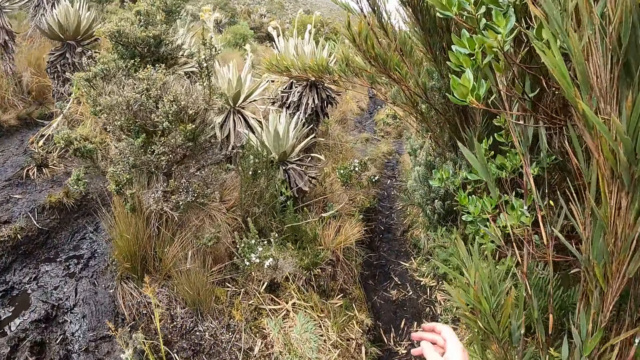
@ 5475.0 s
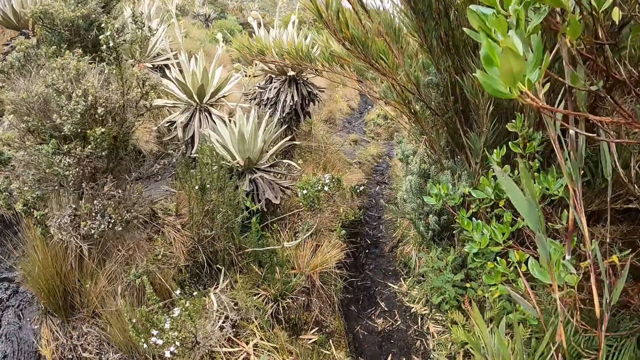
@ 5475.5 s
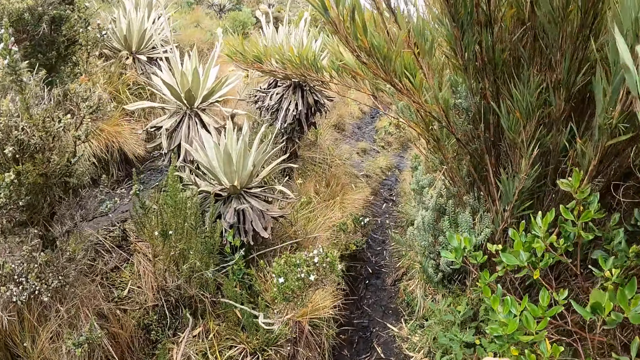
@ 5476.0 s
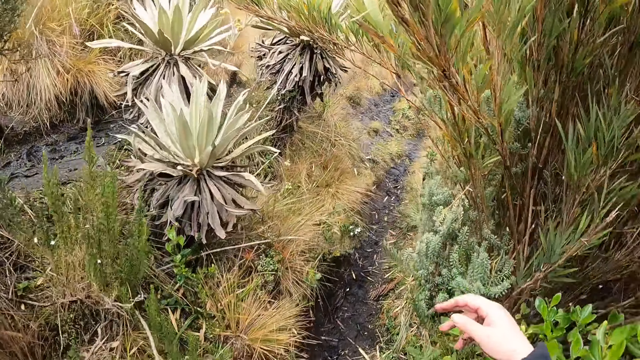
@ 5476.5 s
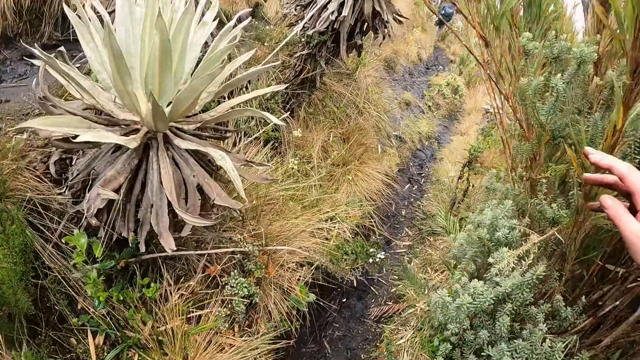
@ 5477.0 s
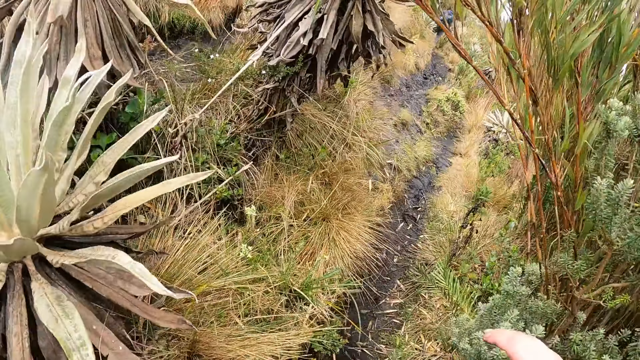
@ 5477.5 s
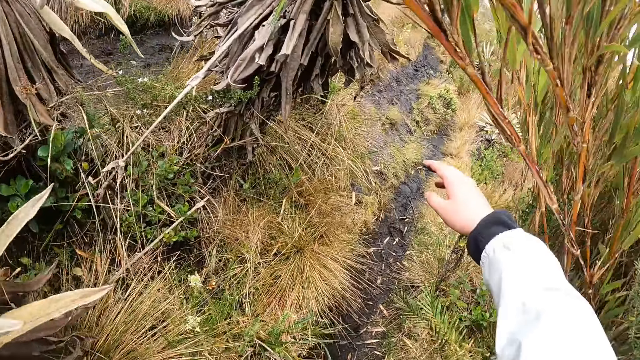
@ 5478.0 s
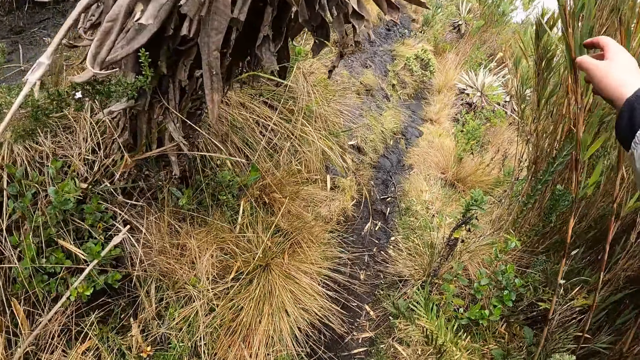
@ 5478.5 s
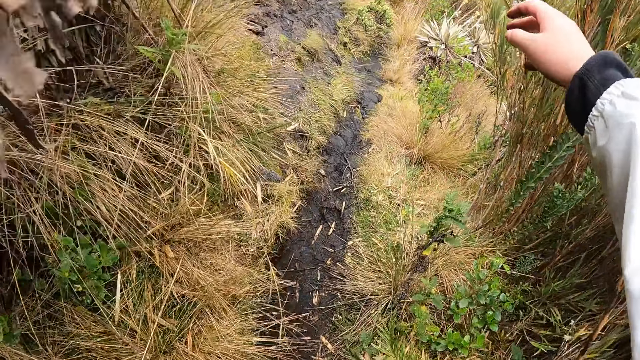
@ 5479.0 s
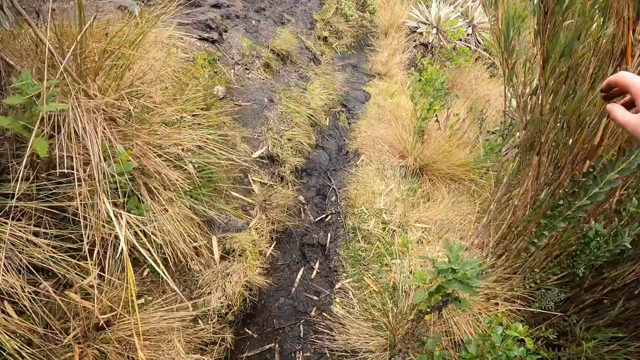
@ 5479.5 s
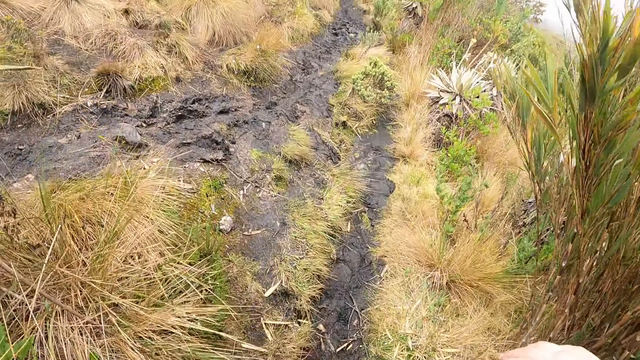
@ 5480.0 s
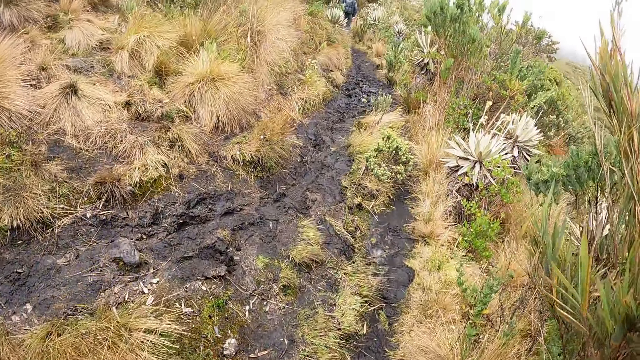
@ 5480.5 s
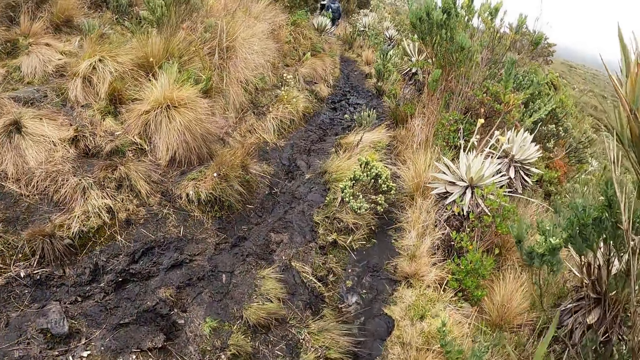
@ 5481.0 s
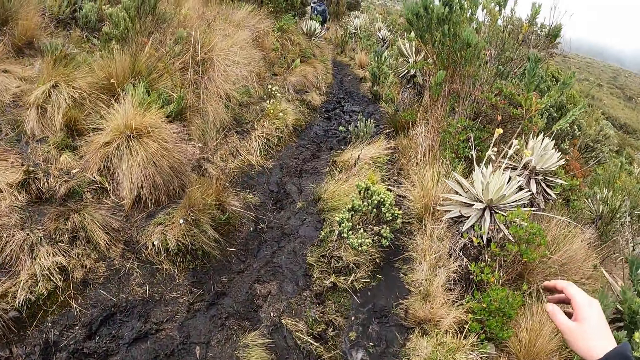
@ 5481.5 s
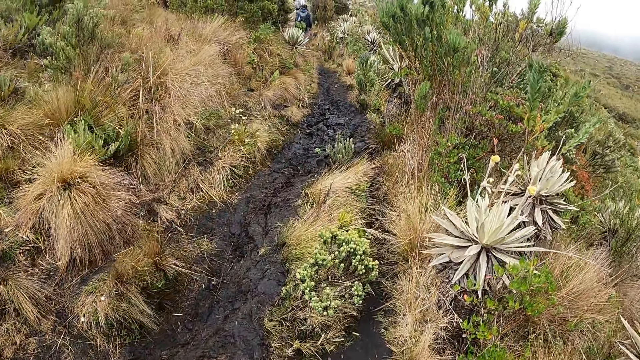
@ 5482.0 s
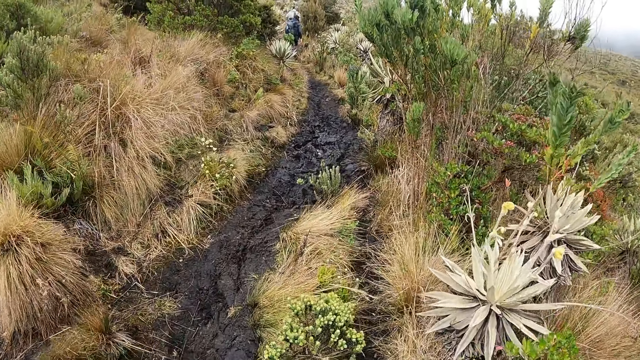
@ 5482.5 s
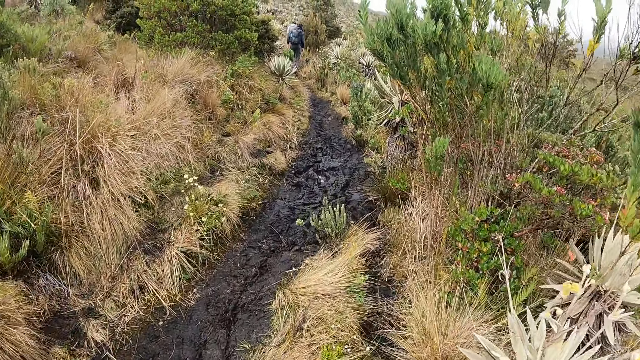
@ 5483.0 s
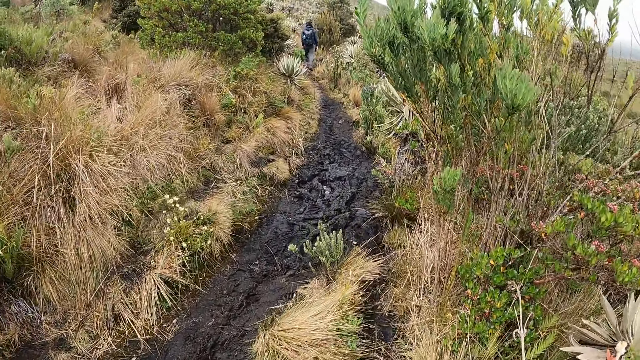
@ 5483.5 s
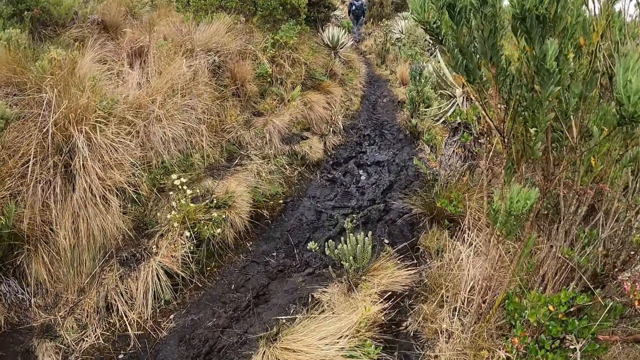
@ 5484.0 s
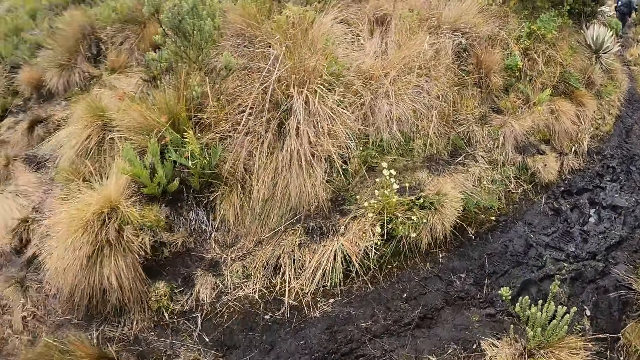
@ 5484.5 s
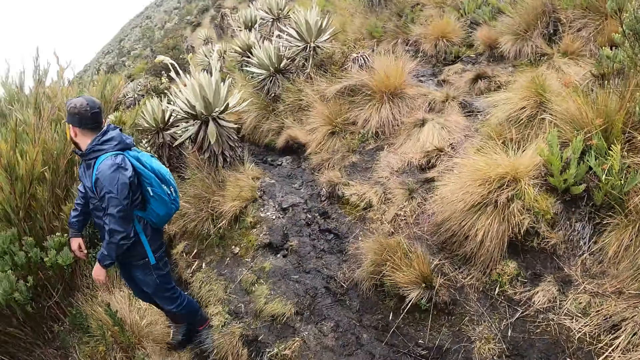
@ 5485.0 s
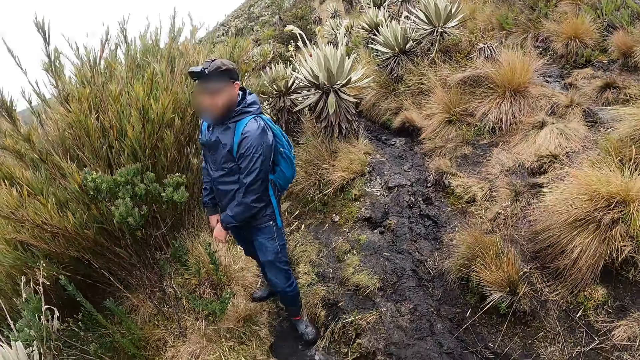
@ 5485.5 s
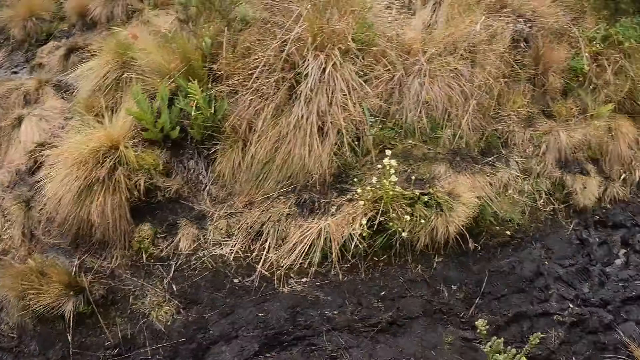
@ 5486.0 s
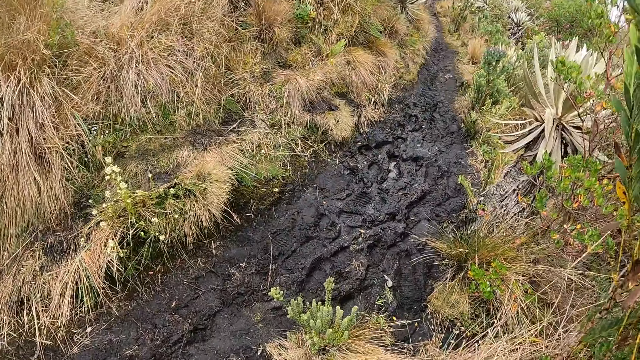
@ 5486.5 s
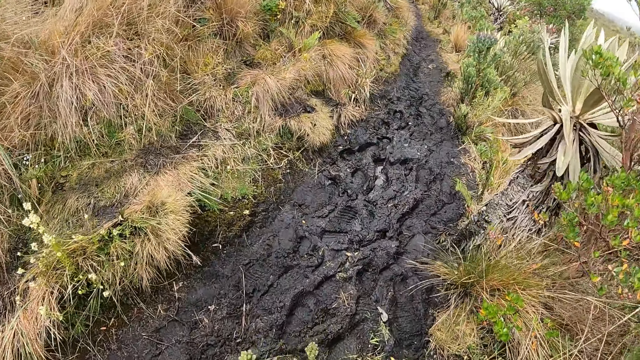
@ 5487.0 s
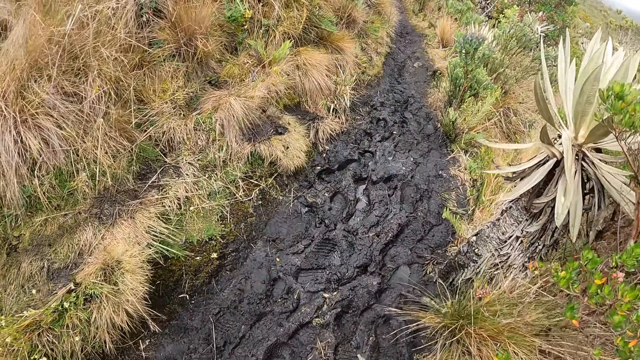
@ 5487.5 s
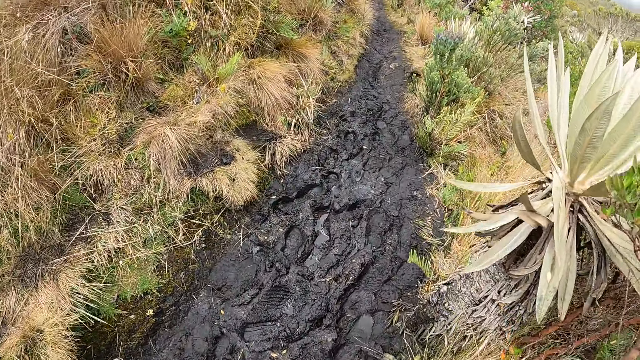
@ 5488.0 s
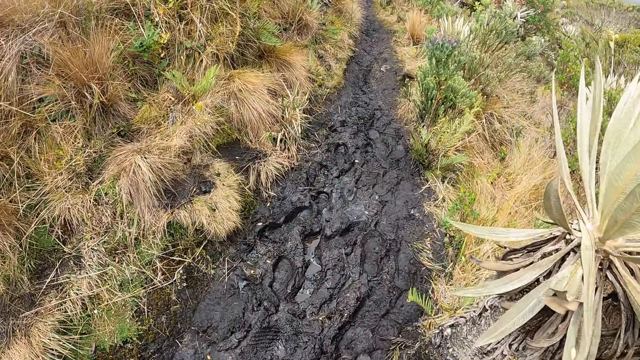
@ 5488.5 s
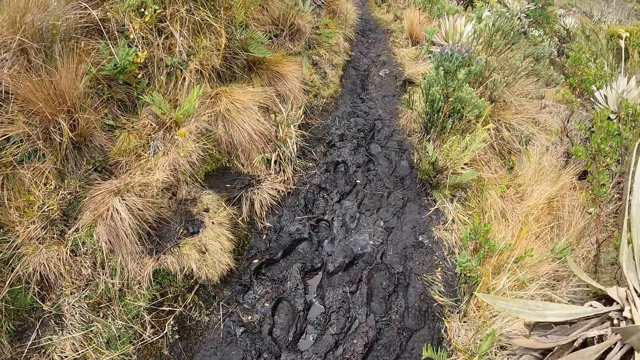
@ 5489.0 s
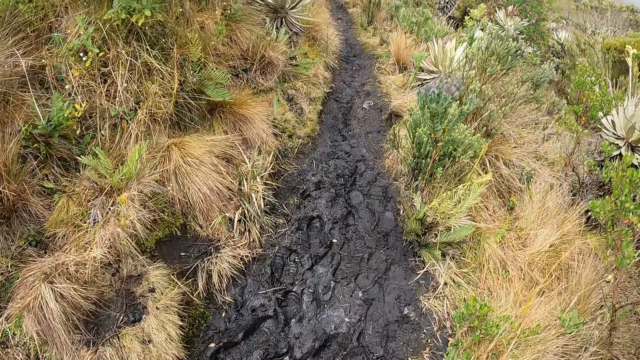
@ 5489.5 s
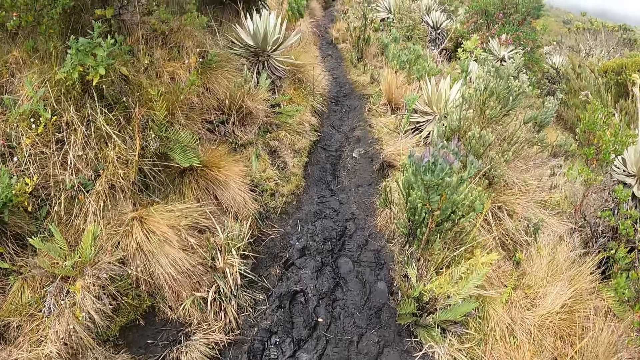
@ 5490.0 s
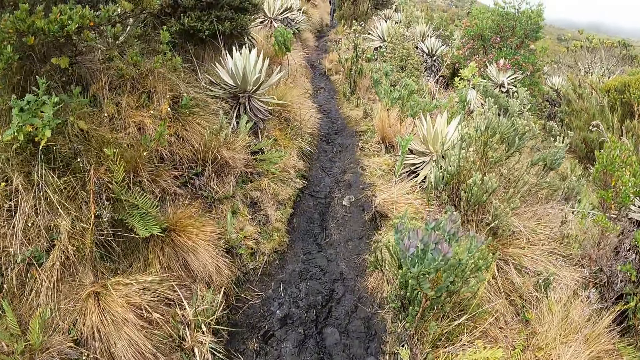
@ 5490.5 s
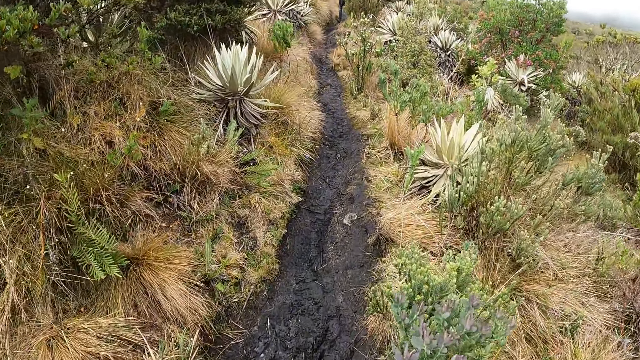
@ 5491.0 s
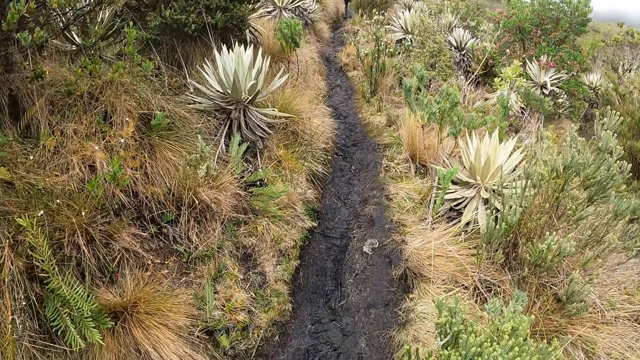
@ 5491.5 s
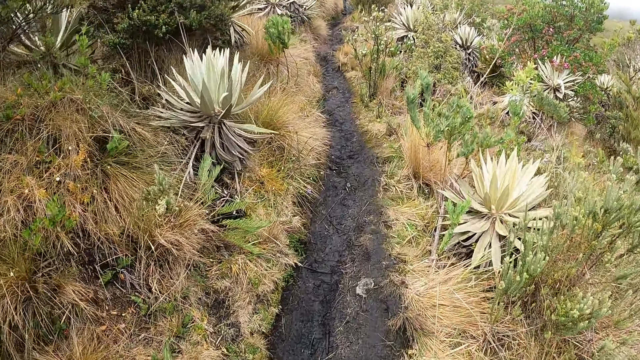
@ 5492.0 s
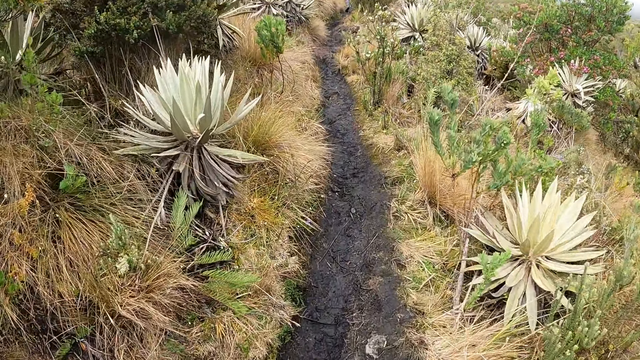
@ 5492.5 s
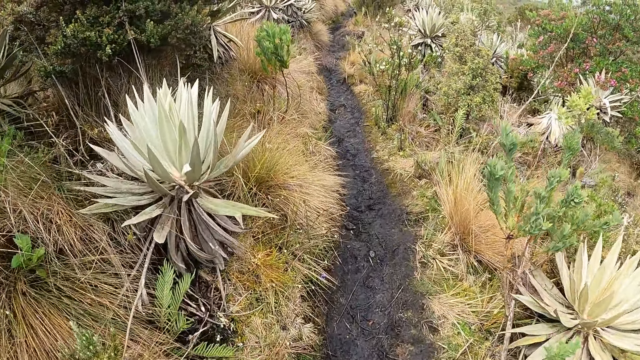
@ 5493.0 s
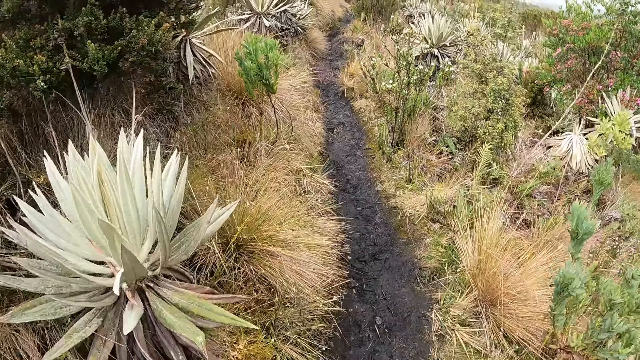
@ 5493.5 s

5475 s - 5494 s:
The camera wearer stretches her right hand. She looks around the field. The hiker walks along the path. The camera wearer walks along the muddy path.

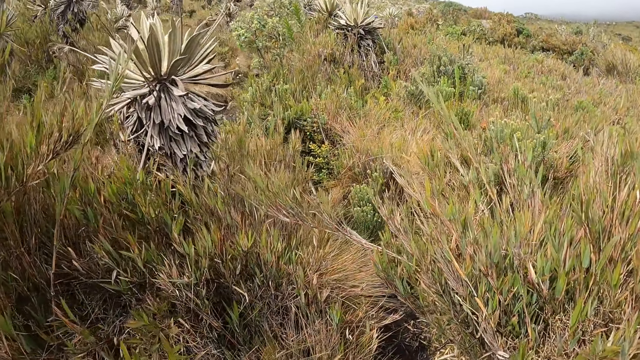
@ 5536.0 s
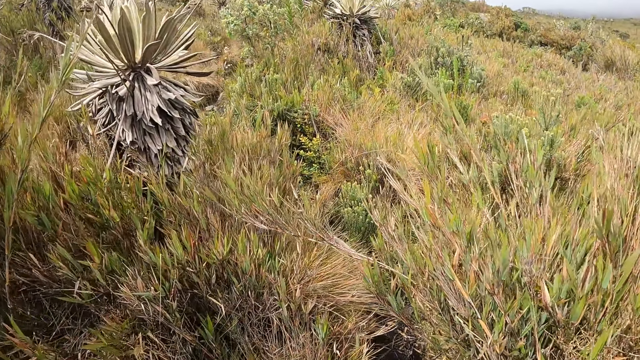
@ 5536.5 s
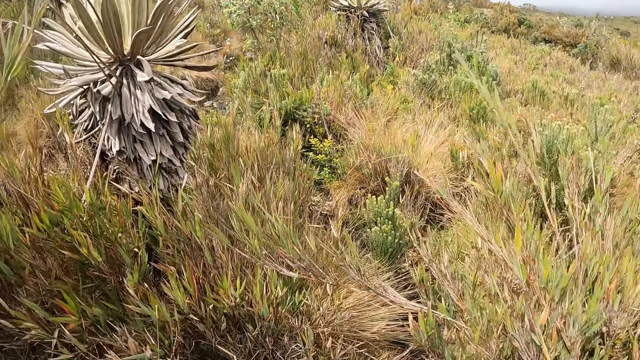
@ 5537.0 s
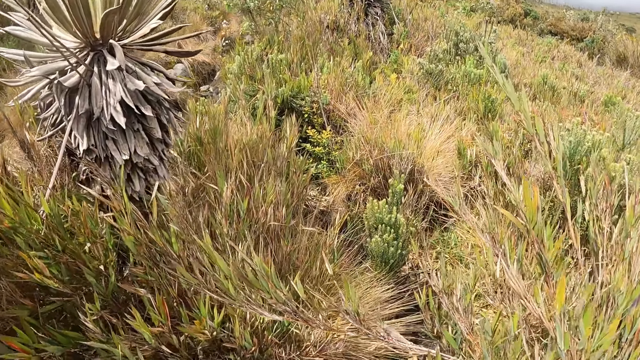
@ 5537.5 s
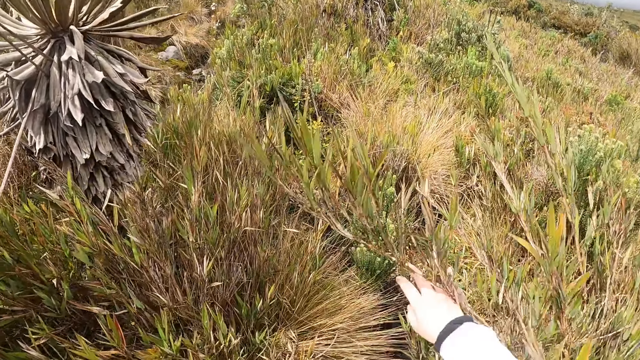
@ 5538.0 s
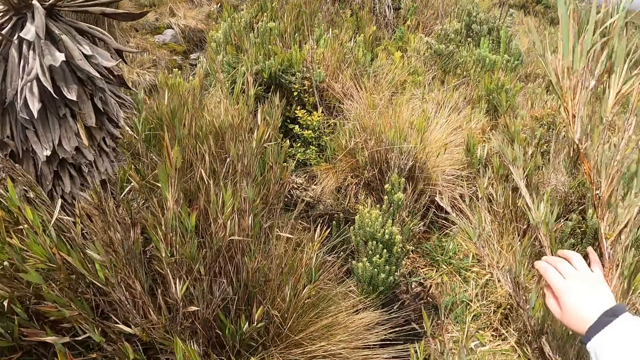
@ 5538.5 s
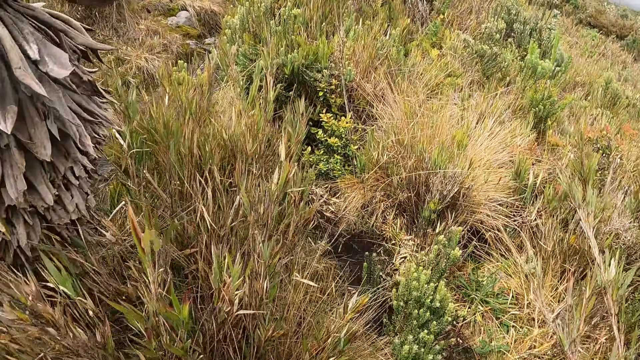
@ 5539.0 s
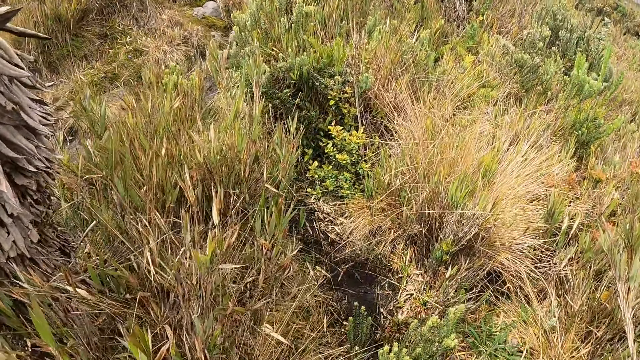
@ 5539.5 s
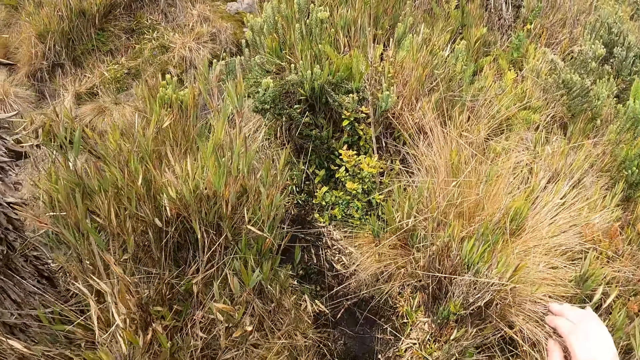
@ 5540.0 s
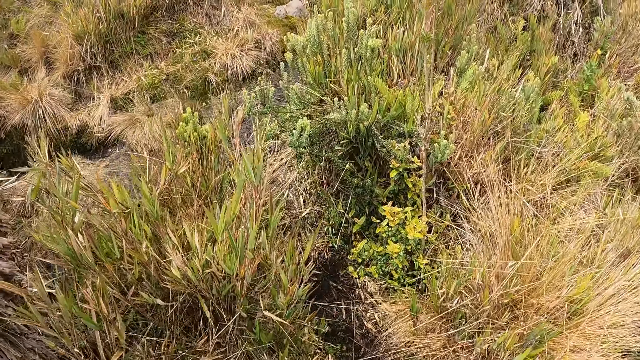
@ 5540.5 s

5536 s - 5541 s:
The camera wearer moves the grasses with her right hand.
